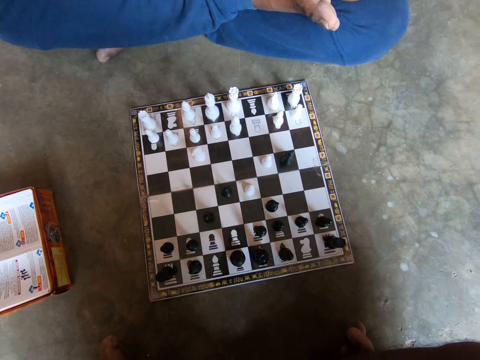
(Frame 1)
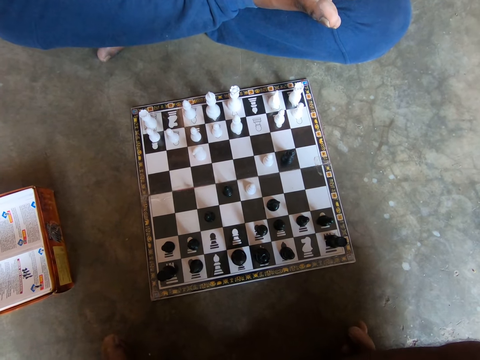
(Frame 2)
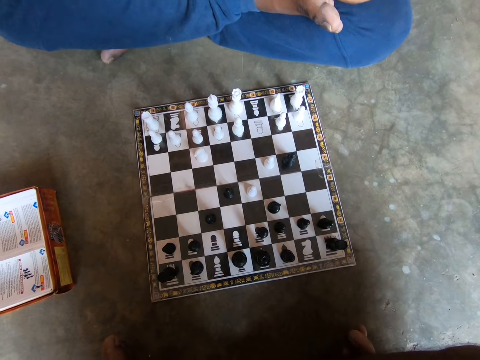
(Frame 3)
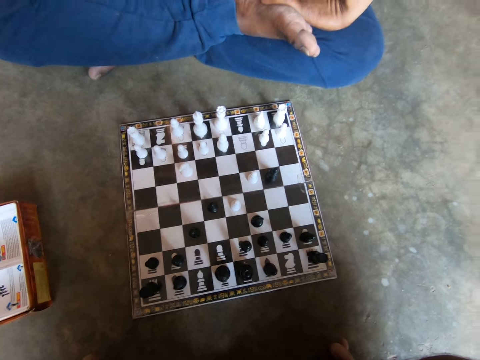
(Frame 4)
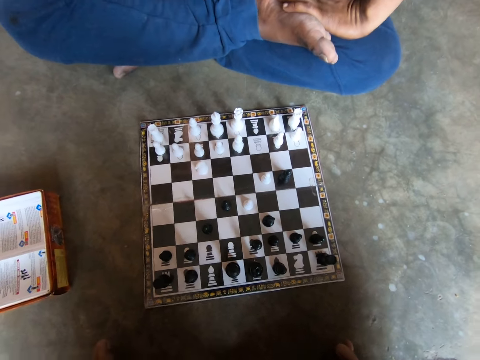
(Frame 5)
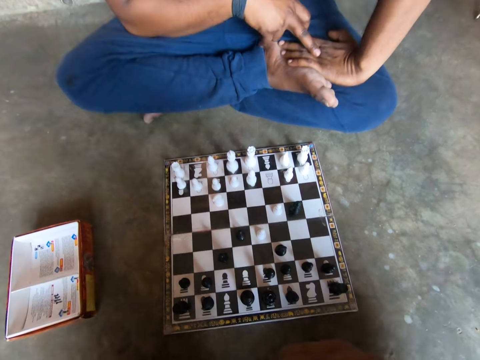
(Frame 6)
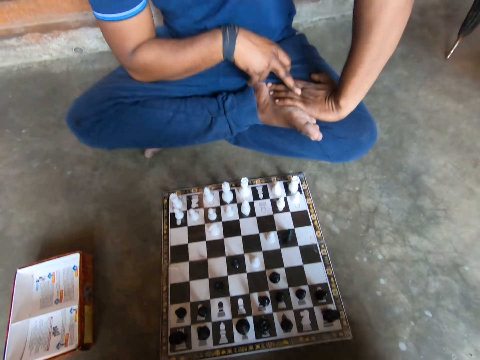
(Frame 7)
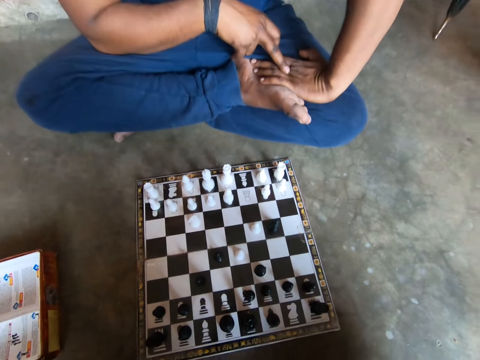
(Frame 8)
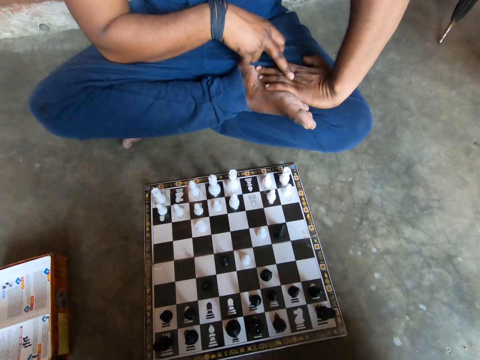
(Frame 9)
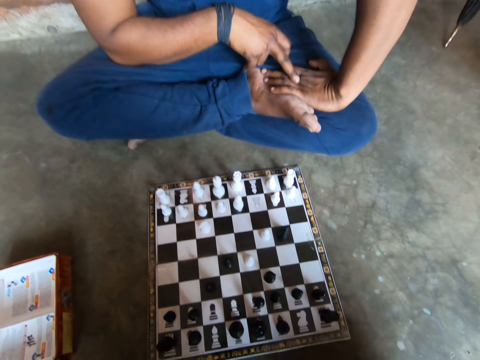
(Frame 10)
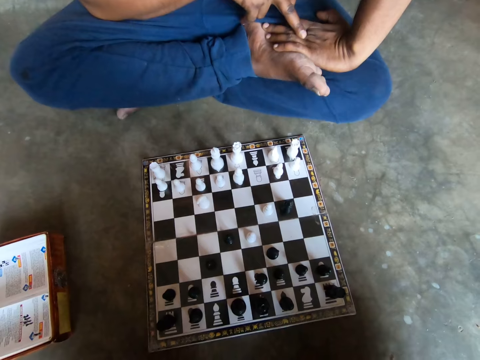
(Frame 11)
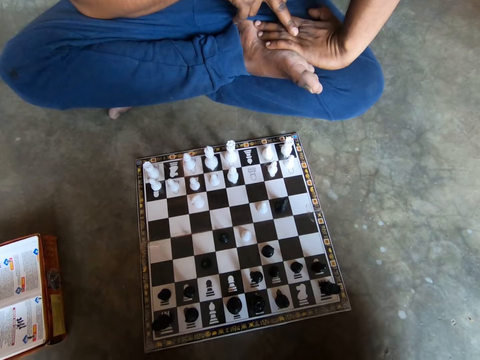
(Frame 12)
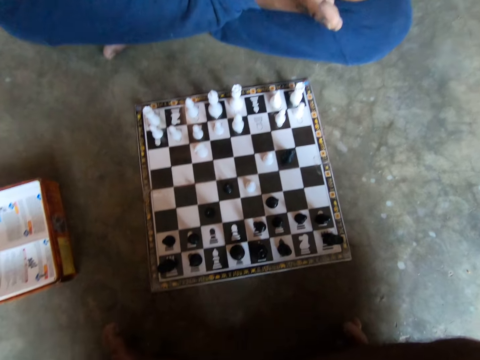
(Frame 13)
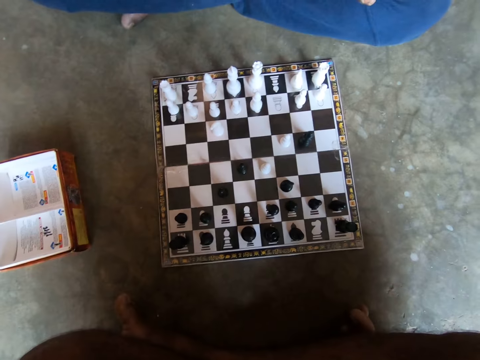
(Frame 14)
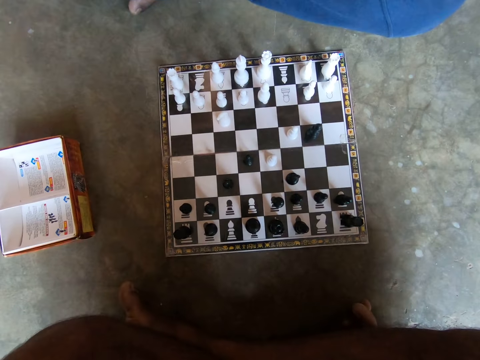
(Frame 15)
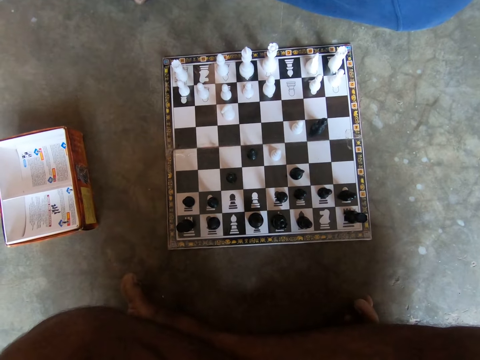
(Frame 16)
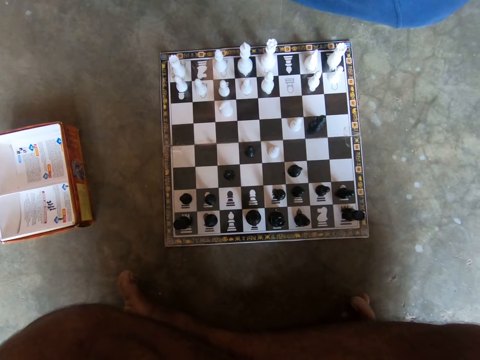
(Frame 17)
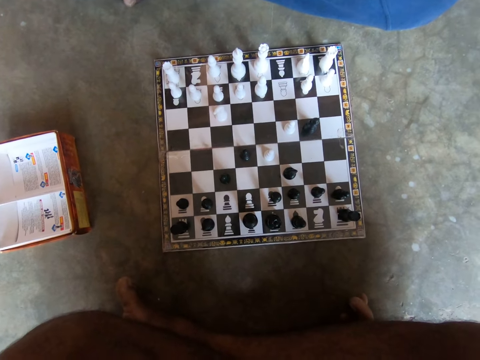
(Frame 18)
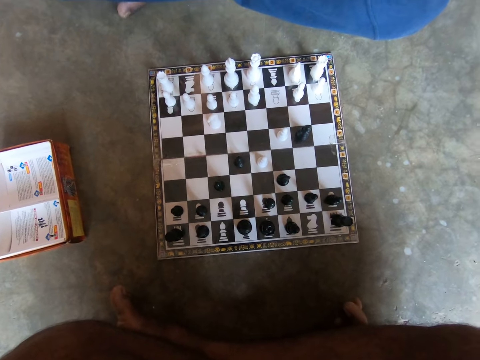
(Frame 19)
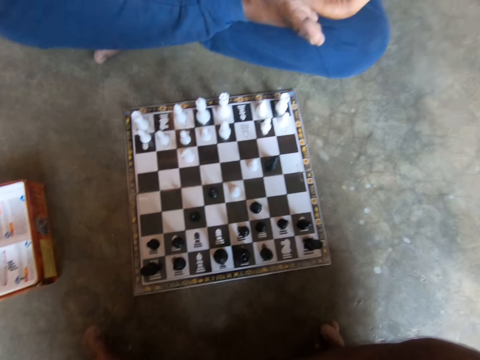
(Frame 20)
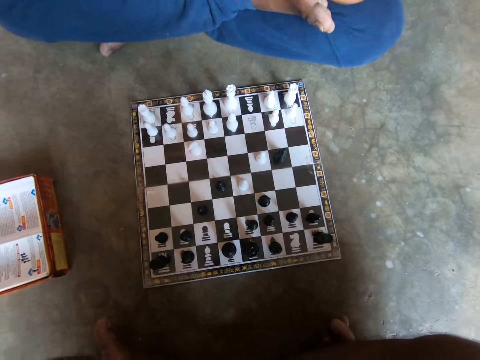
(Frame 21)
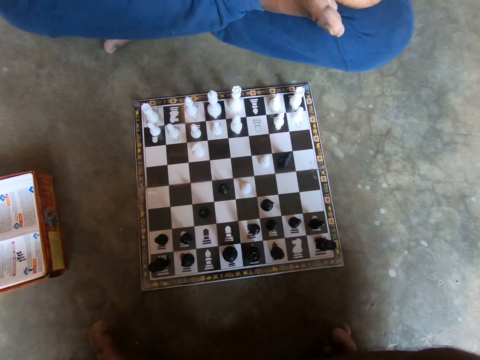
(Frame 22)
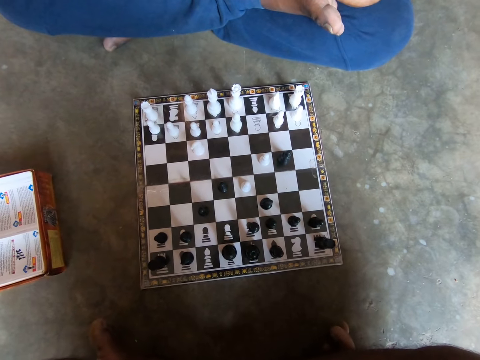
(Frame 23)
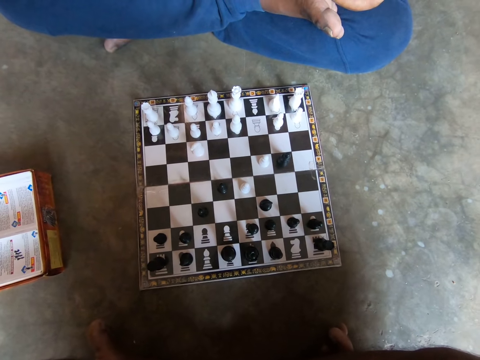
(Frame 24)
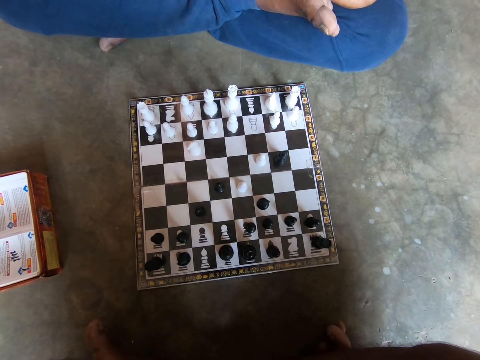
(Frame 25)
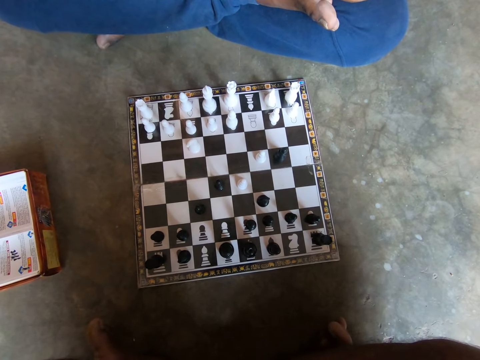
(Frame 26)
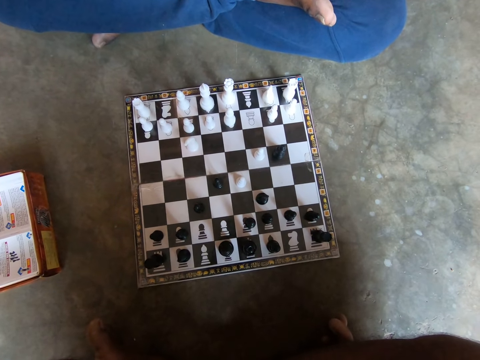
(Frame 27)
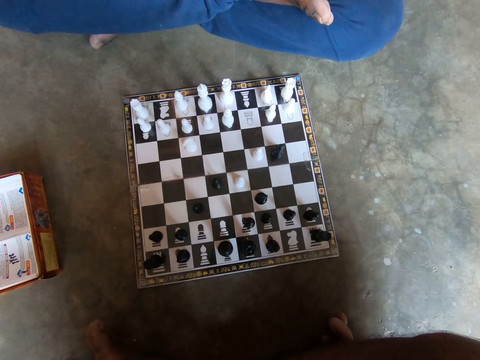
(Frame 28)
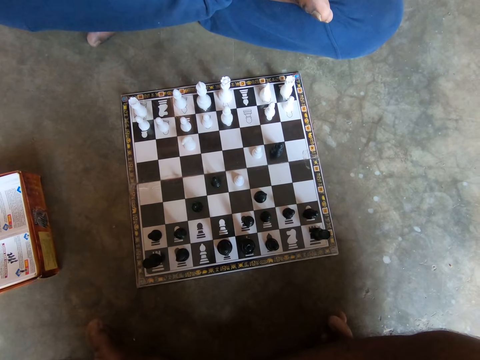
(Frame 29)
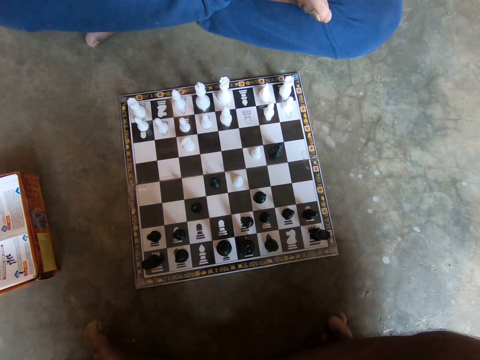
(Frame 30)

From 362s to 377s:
A man rubs his left hand with a finger of his right hand. The camera wearer looks at the chessboard.

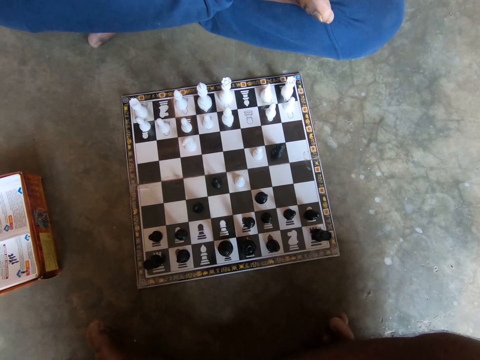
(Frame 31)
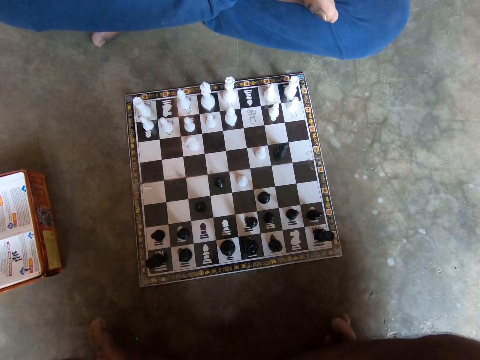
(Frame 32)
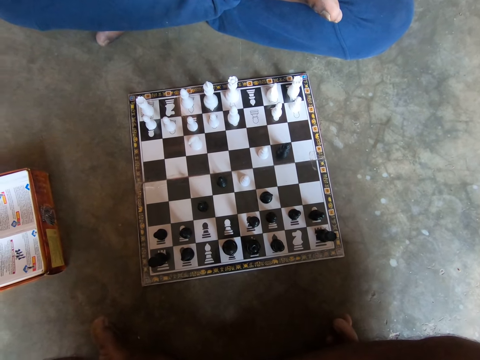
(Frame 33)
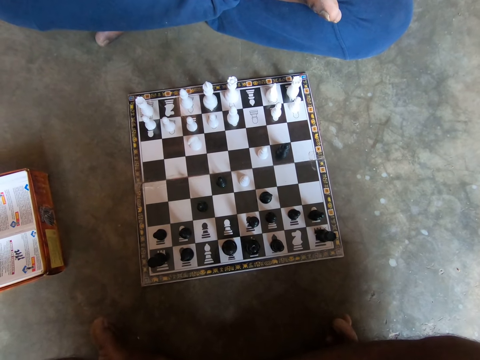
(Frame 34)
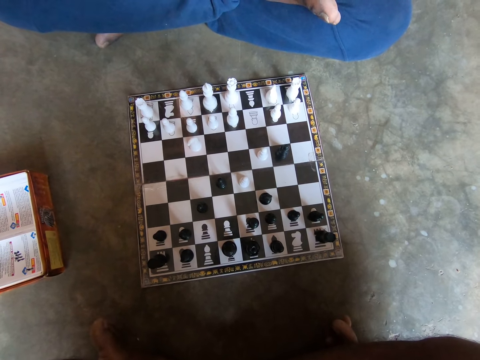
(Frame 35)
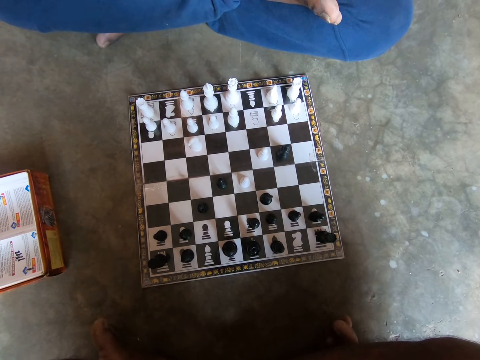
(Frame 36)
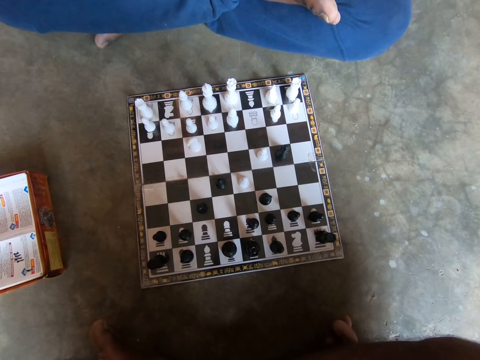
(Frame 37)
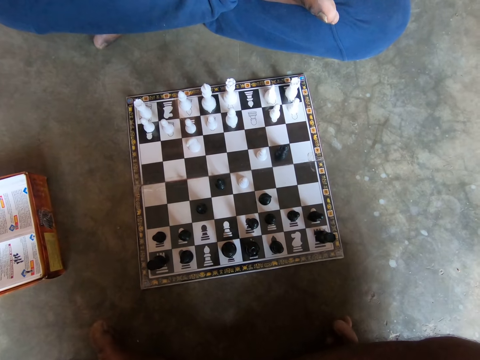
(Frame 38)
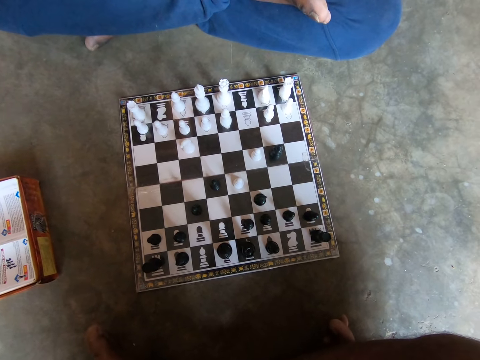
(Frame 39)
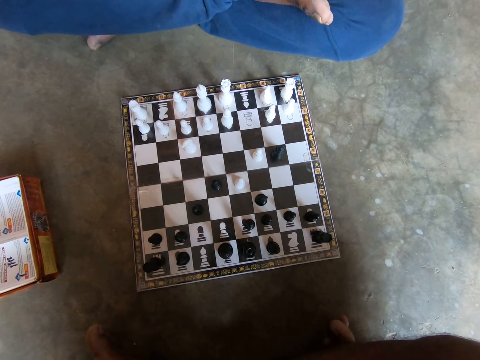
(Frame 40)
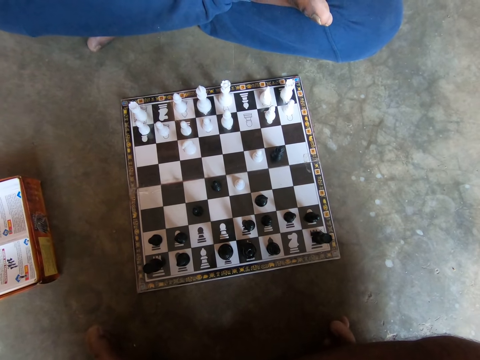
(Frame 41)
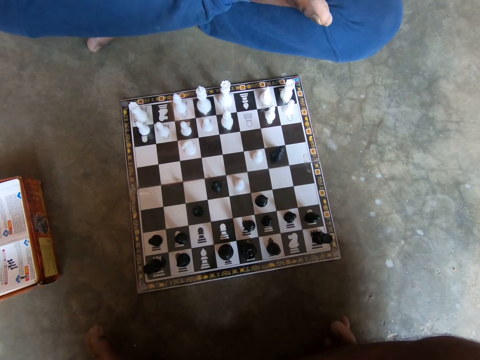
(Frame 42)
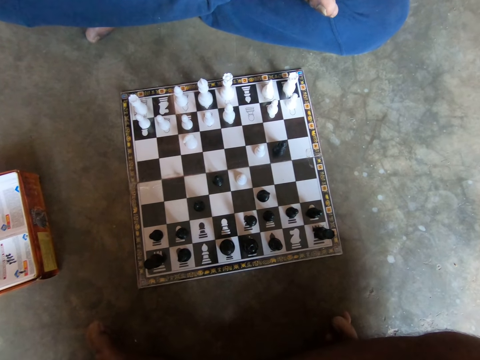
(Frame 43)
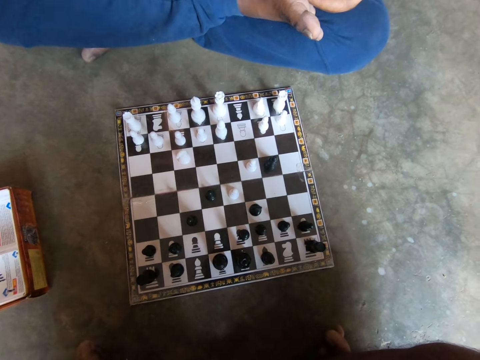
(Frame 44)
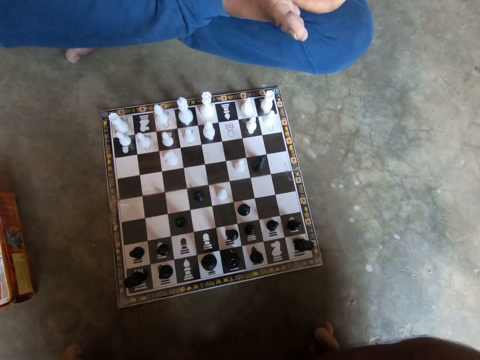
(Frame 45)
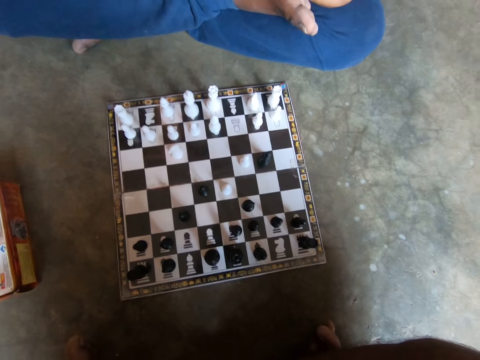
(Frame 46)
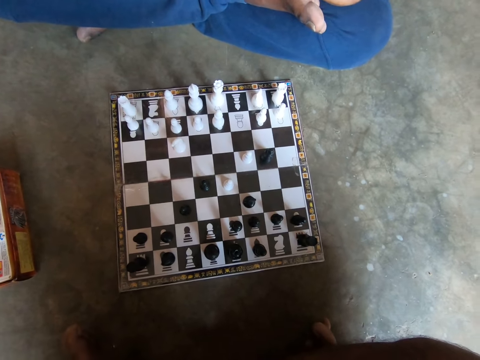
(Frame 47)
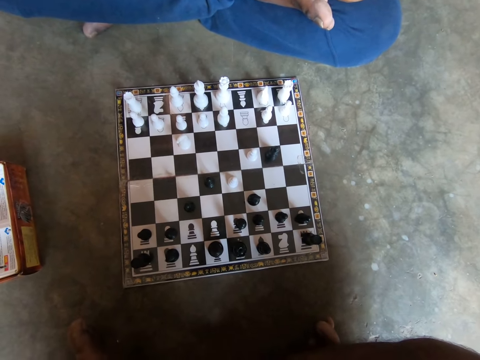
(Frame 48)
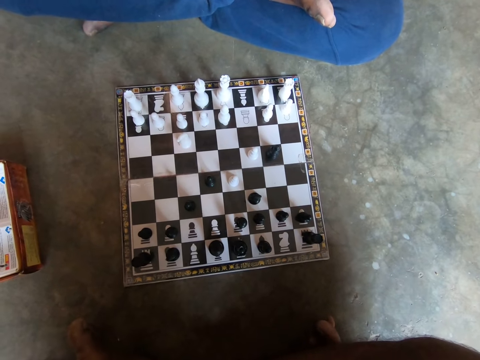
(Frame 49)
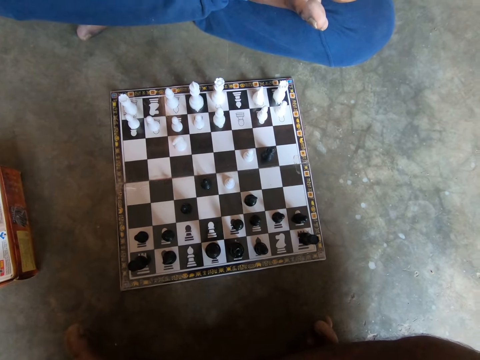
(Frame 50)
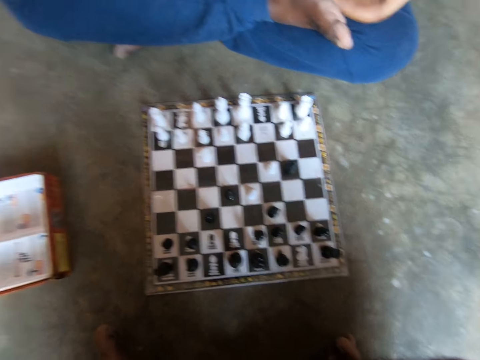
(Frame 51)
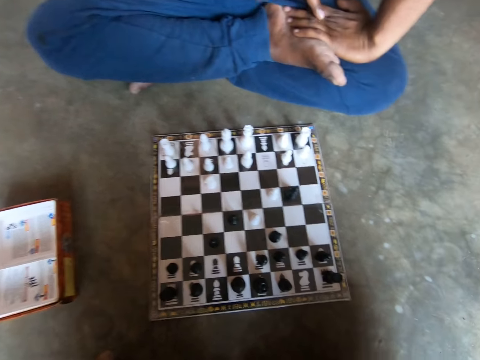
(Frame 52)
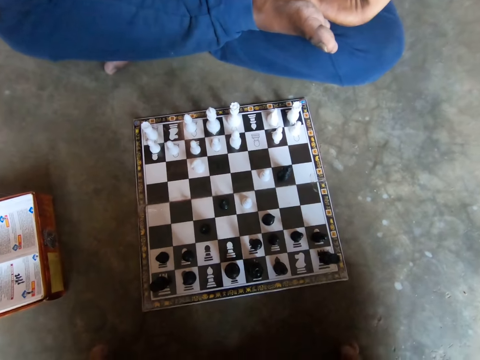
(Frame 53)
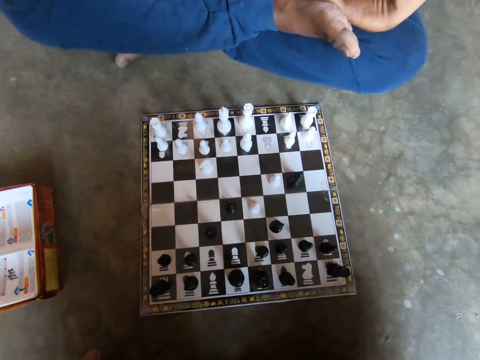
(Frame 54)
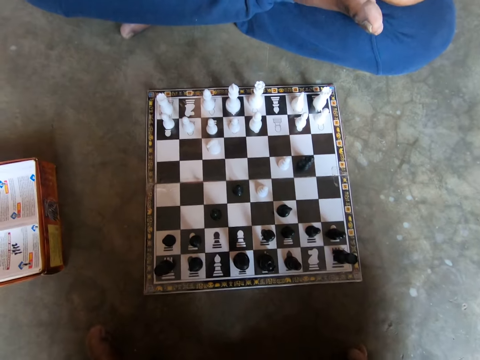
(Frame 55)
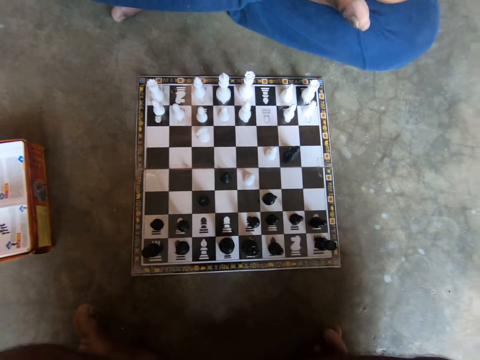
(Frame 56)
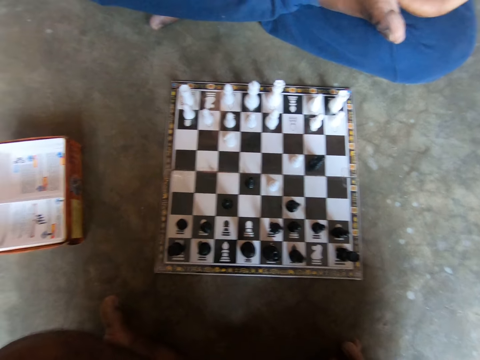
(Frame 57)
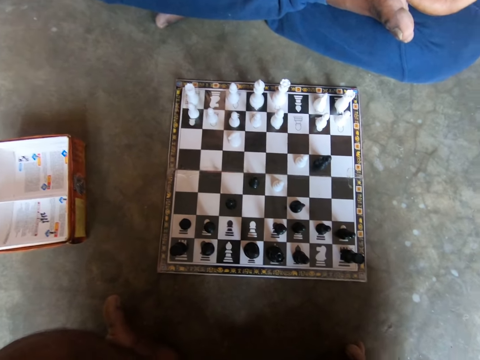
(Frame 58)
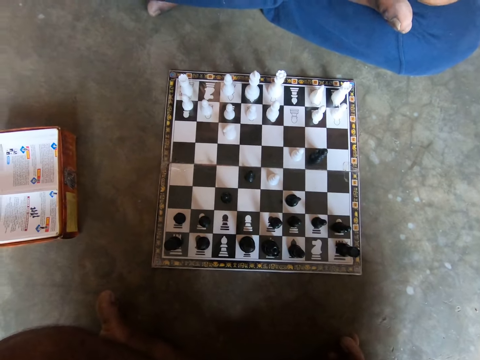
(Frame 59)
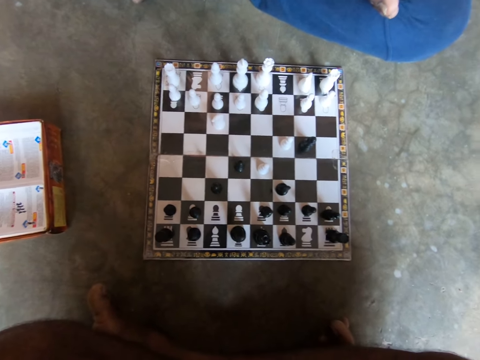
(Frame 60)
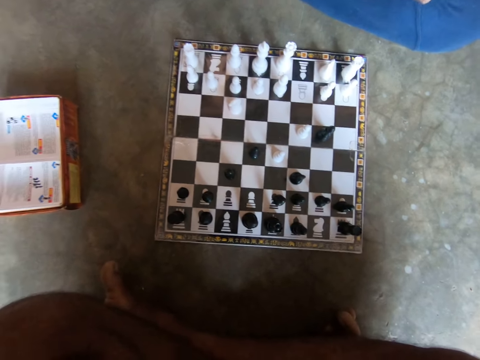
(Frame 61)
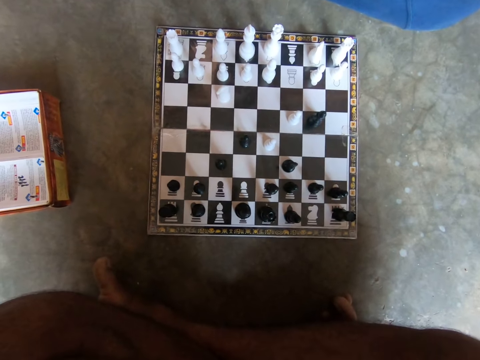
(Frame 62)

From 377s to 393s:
A man rubs his left hand with a finger of his right hand.
